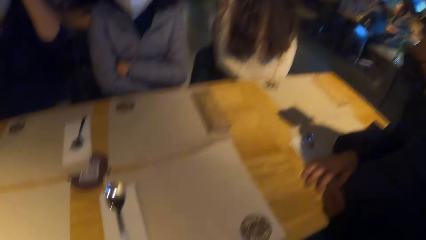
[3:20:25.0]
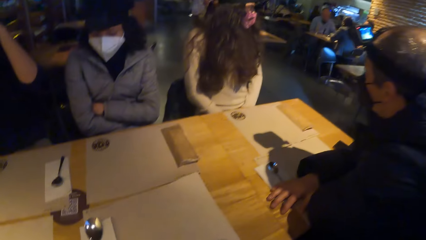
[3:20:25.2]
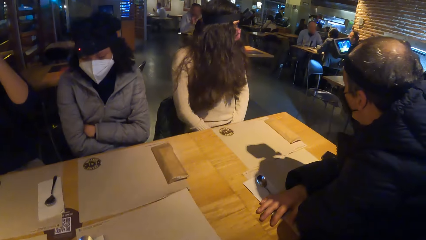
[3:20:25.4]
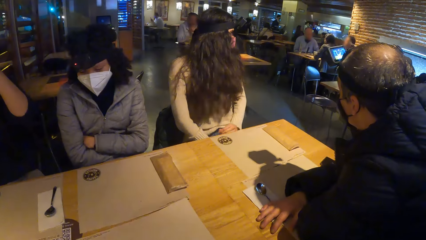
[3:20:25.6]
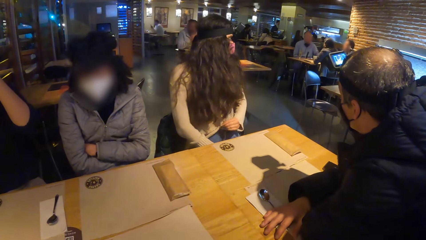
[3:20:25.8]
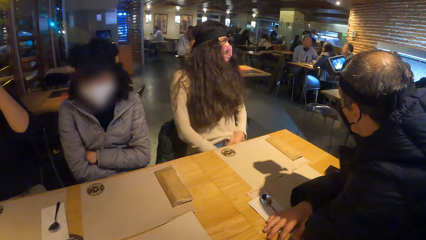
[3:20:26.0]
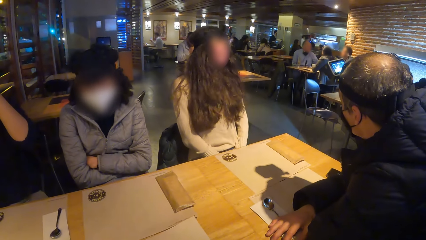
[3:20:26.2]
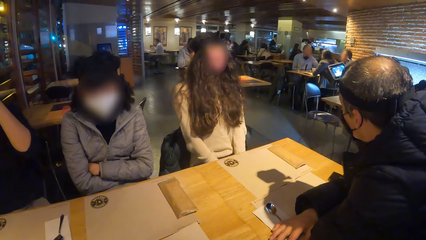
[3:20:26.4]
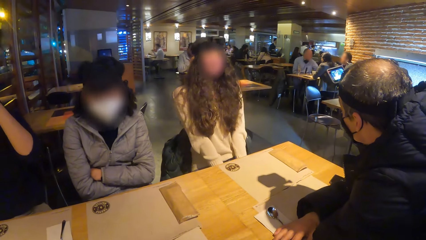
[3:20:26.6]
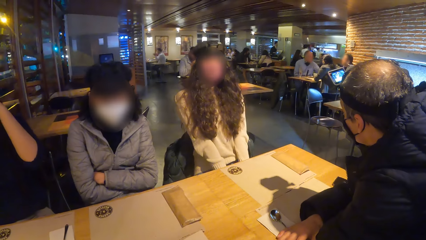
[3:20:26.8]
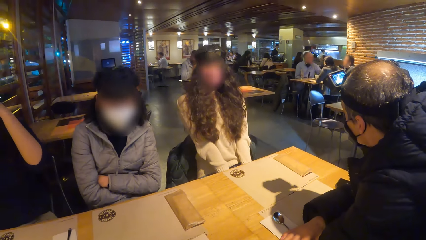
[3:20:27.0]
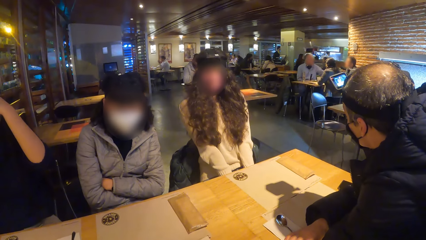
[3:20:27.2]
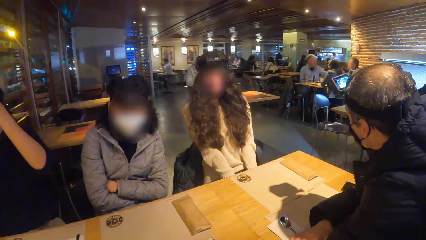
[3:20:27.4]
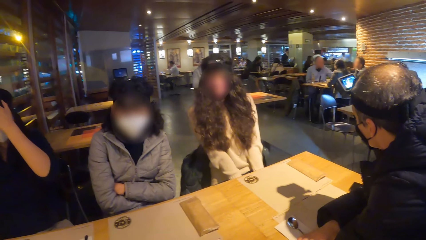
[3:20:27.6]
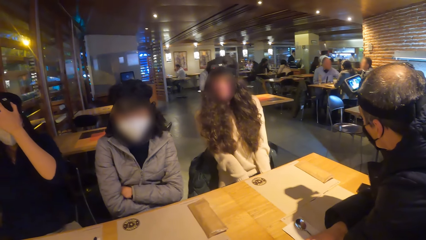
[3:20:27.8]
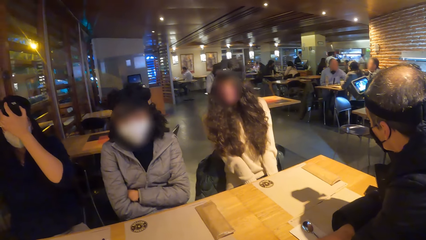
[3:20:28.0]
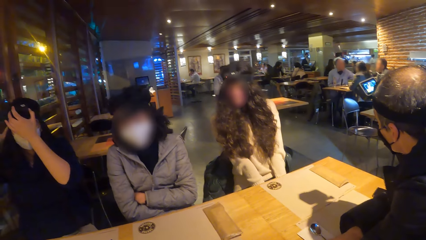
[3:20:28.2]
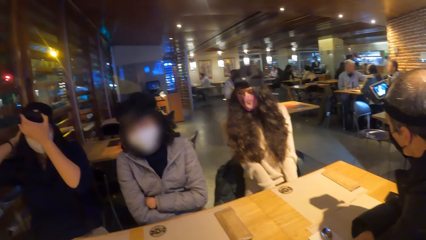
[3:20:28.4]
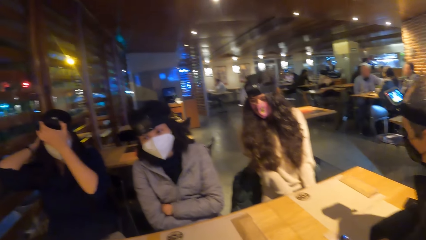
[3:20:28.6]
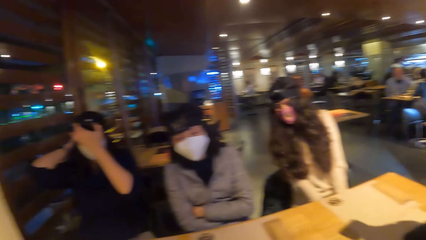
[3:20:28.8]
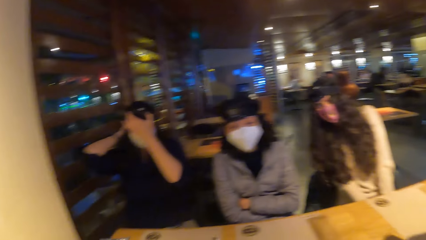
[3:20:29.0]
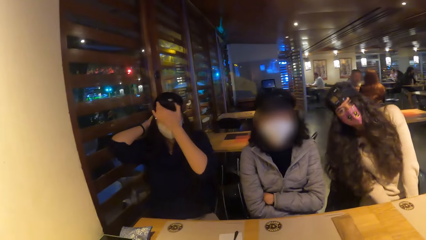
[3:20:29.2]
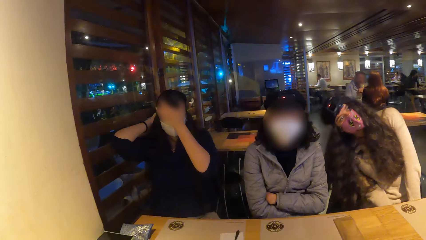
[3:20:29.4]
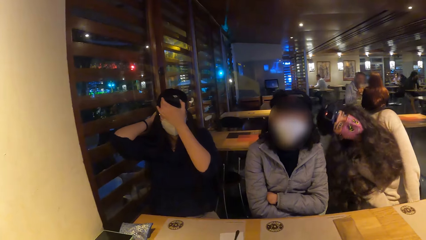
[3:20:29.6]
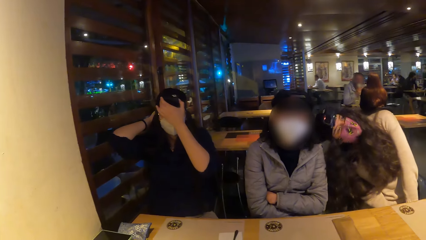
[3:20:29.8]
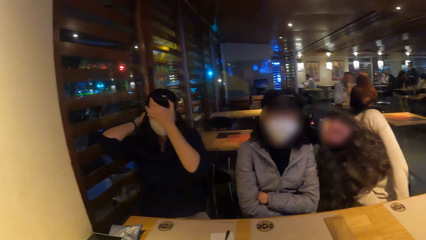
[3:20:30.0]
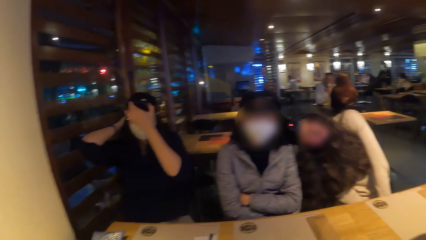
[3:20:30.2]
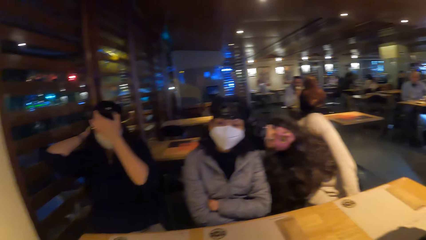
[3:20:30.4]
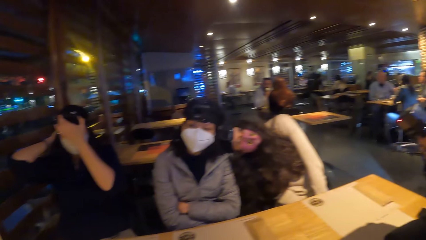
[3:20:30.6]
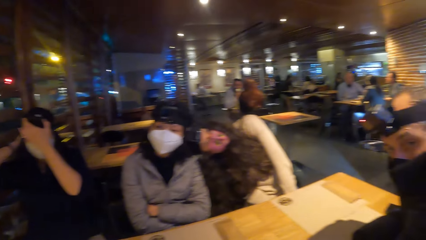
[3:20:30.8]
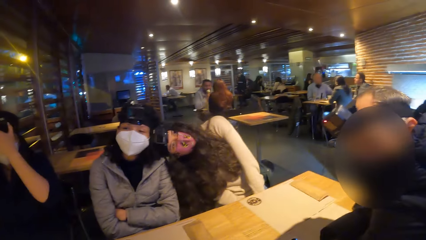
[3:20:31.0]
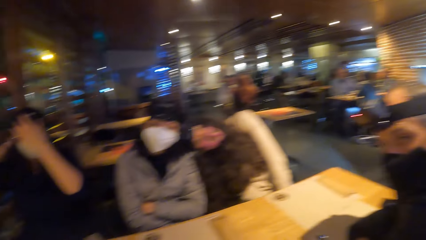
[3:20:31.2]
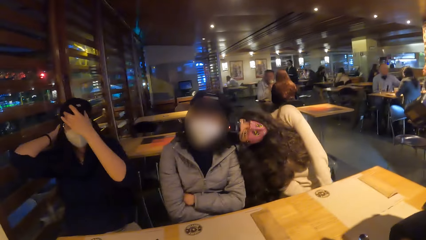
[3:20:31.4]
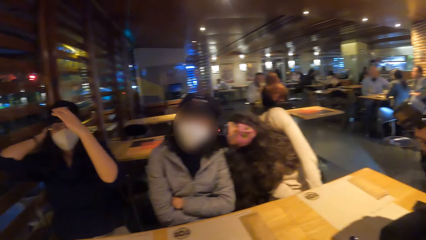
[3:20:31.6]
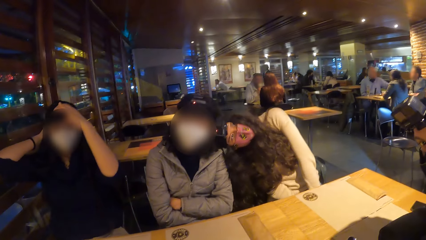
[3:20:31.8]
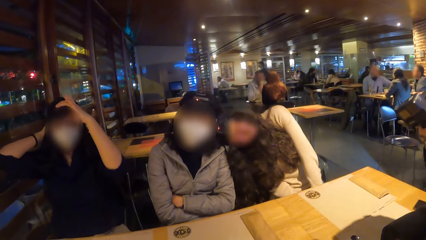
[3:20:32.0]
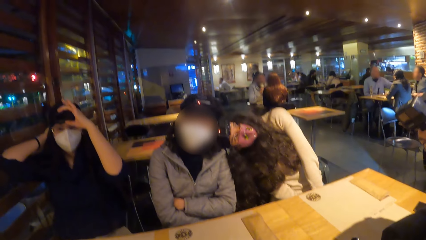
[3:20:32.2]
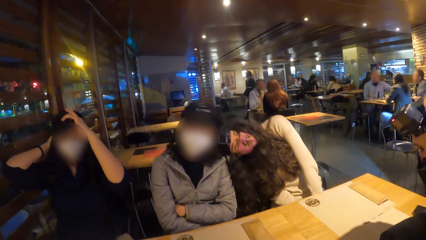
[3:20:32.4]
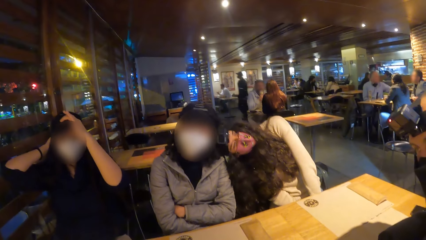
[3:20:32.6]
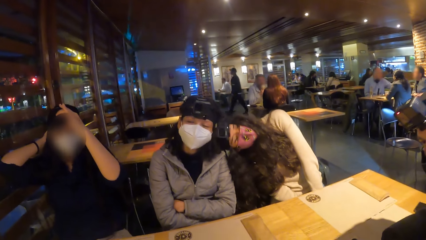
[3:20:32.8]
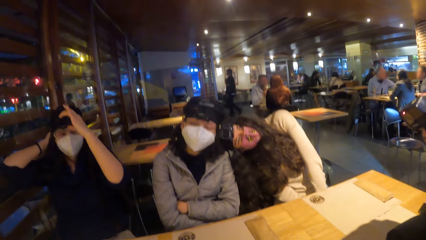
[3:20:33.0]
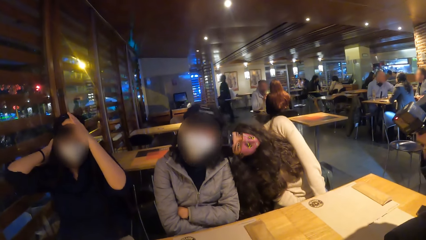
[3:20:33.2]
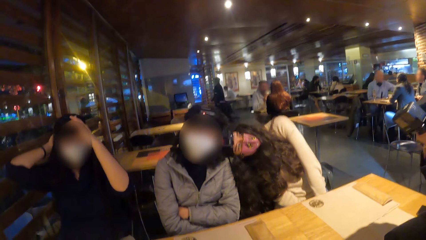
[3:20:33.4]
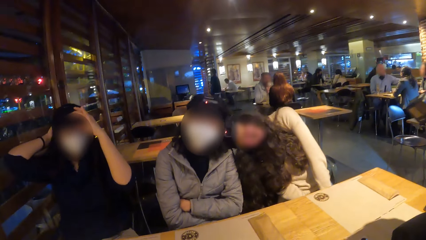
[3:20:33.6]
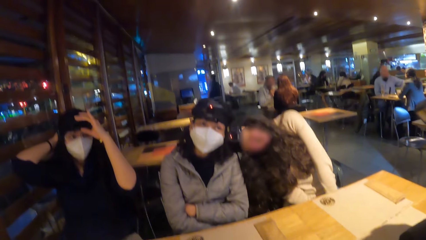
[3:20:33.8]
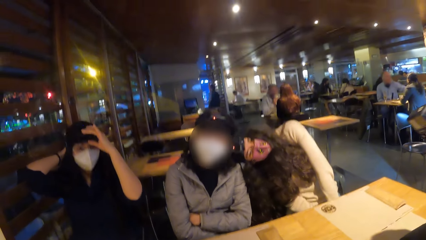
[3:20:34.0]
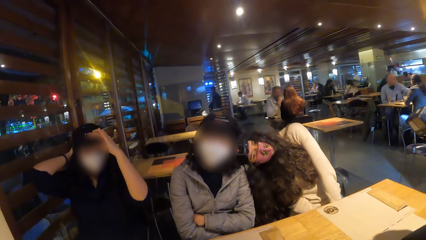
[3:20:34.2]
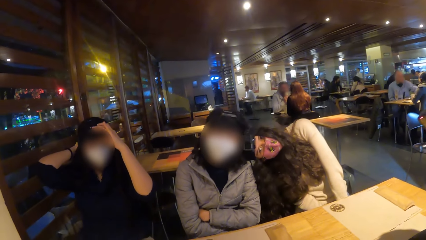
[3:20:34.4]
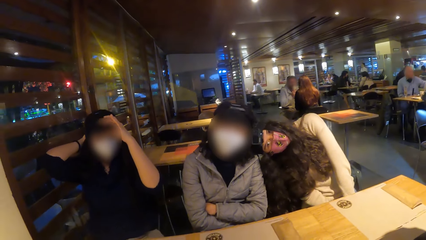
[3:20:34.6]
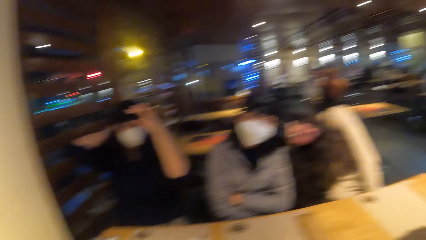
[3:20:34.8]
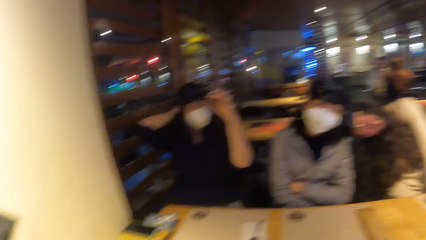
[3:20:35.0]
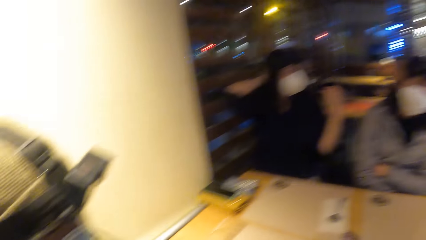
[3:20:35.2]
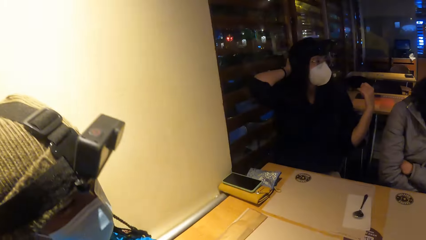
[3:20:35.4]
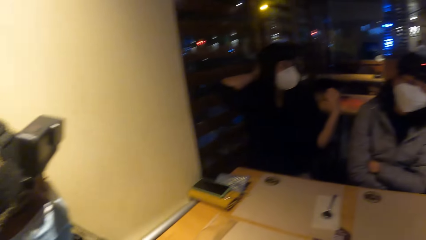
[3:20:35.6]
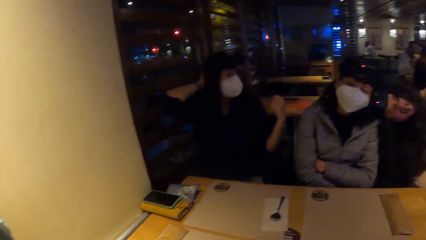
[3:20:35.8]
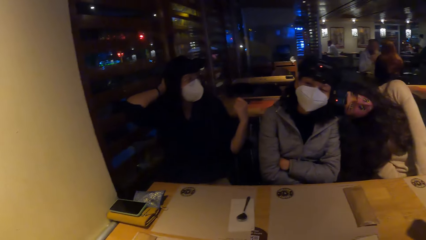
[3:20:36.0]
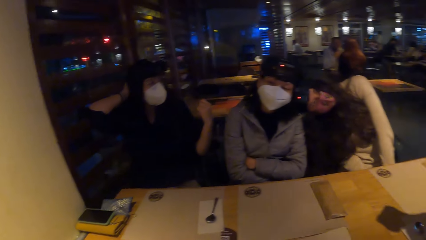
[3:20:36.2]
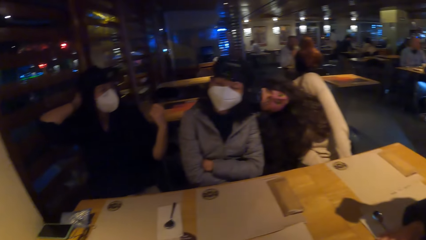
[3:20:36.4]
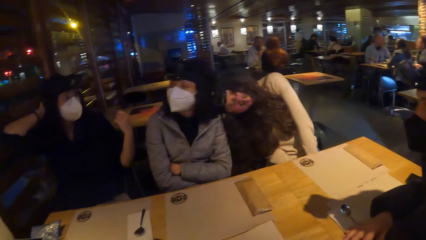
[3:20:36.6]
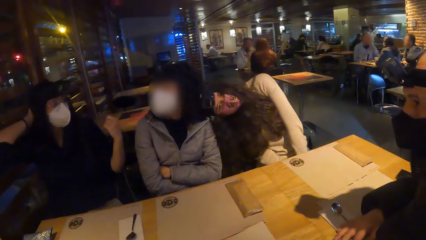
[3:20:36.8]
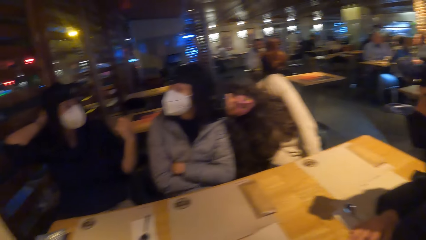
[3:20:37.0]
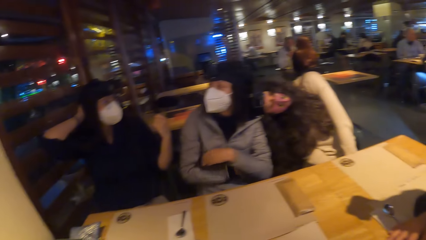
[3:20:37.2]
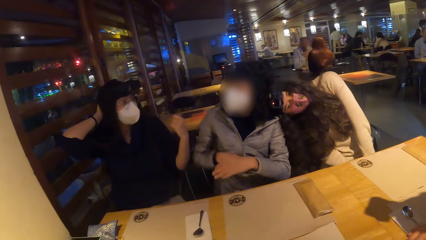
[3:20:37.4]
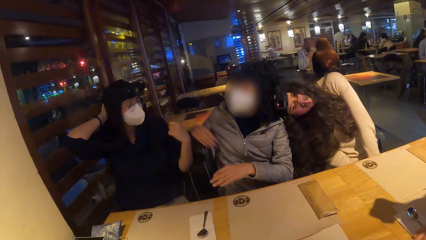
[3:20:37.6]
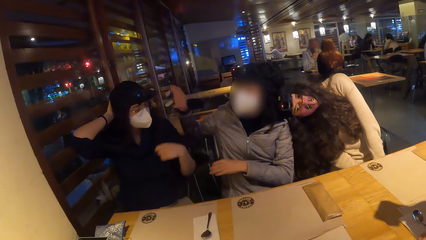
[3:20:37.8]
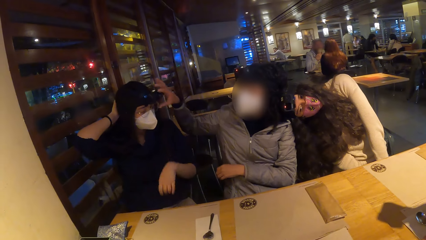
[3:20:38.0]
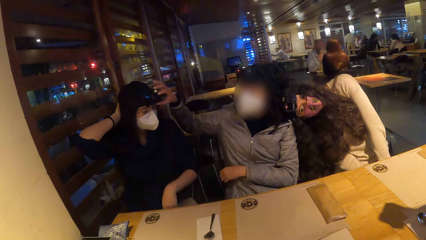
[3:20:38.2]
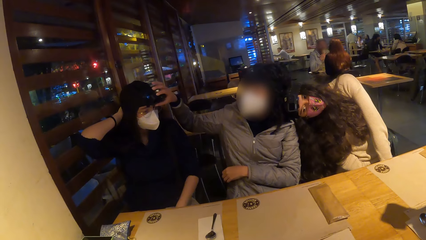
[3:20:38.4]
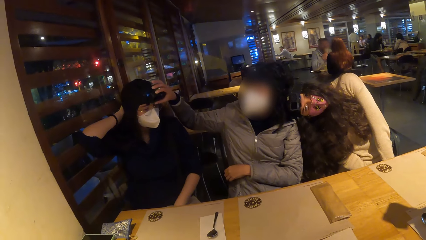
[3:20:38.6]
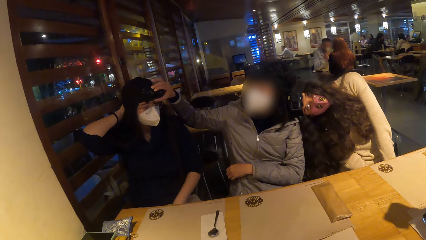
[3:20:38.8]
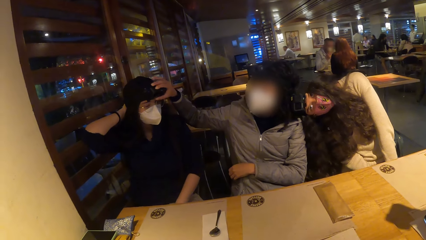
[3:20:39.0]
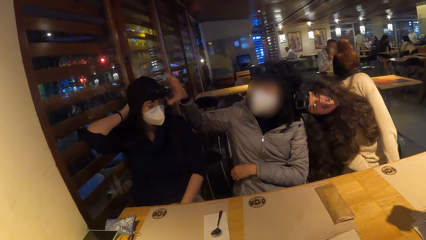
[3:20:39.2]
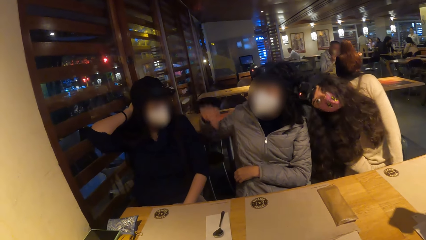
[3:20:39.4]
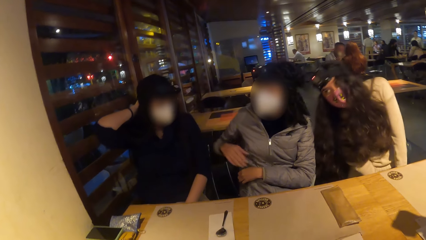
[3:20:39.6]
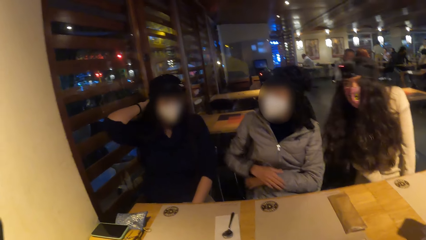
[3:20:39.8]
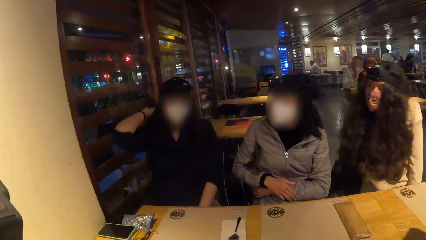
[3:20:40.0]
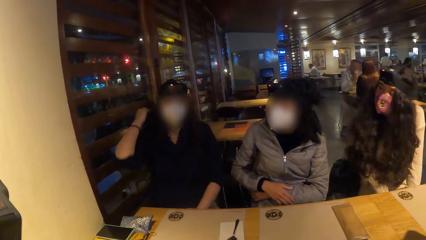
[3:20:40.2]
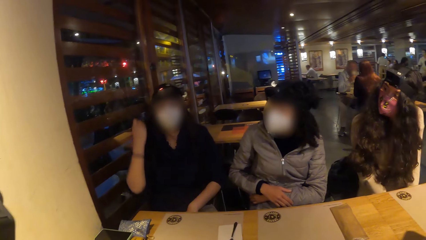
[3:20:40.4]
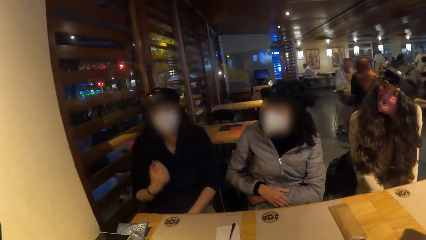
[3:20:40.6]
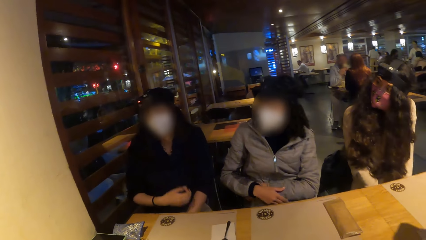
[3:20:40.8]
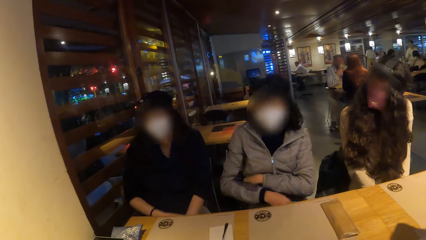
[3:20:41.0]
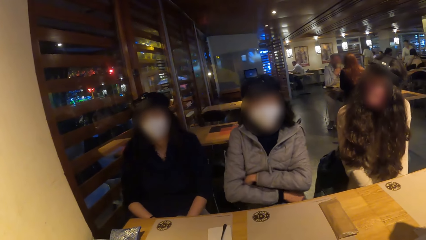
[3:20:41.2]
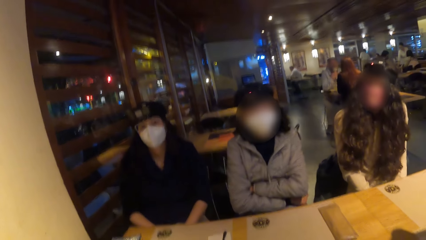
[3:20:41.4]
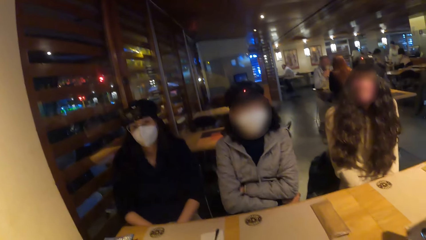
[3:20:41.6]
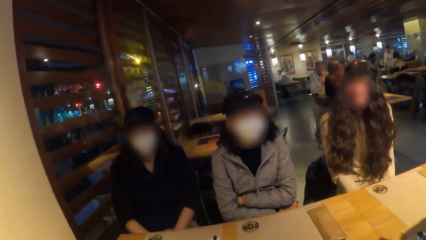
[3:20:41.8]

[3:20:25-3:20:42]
A lady fidgets. A woman wears the camera on her head with both hands. A second woman interacts with a third woman. Another lady touches the head. The camera wearer looks around. The third woman touches the camera on the head of the first woman with her right hand.
